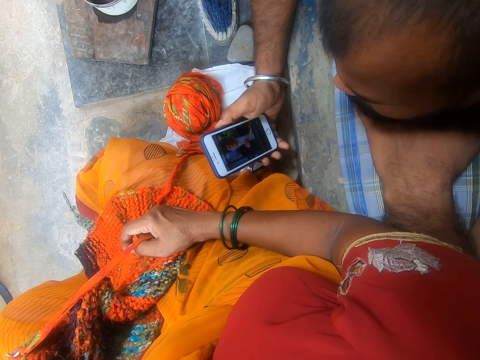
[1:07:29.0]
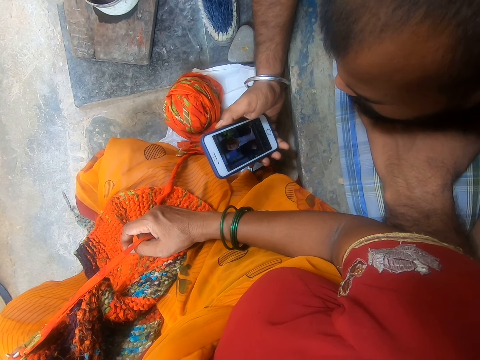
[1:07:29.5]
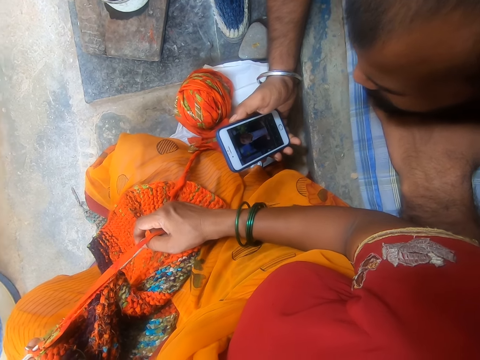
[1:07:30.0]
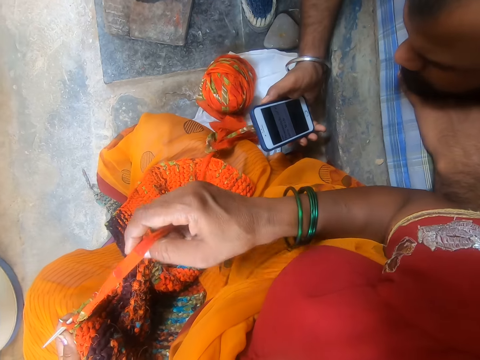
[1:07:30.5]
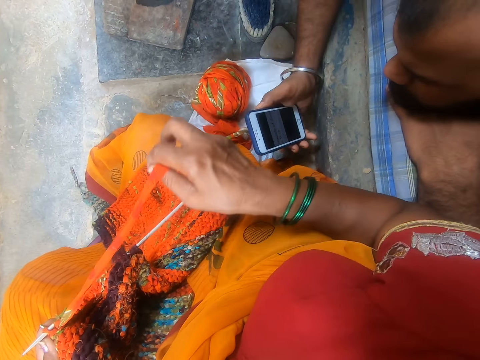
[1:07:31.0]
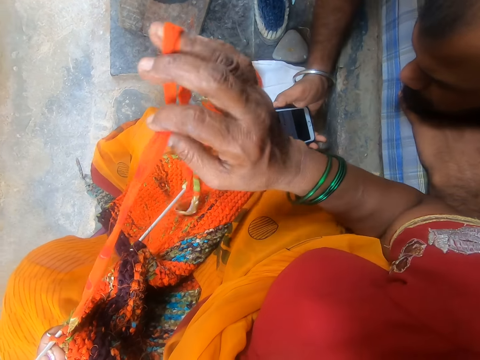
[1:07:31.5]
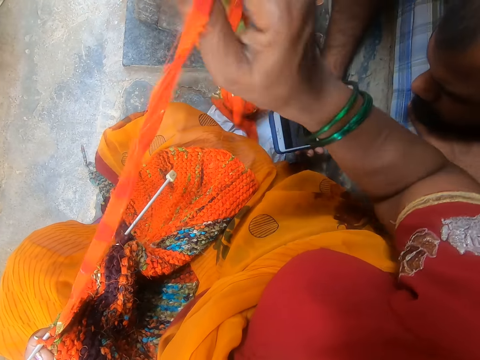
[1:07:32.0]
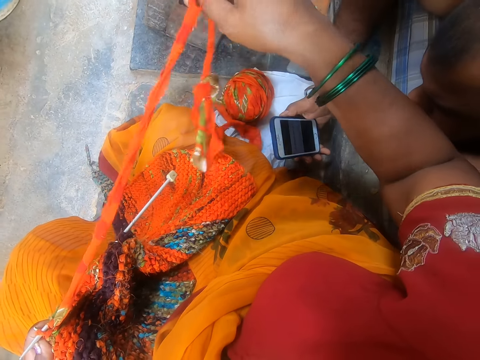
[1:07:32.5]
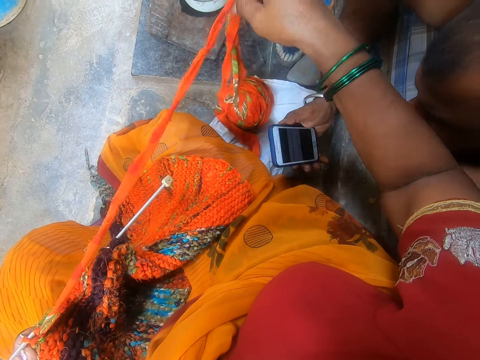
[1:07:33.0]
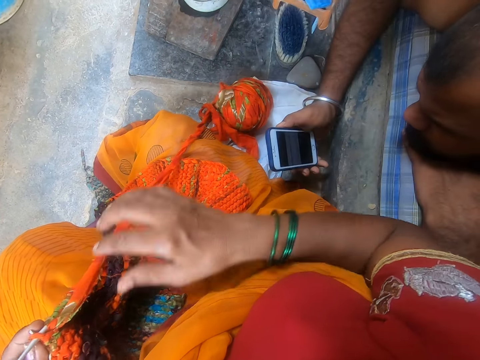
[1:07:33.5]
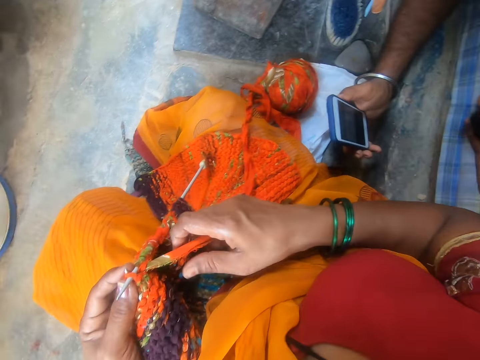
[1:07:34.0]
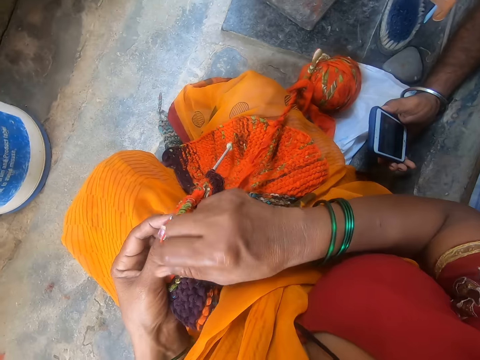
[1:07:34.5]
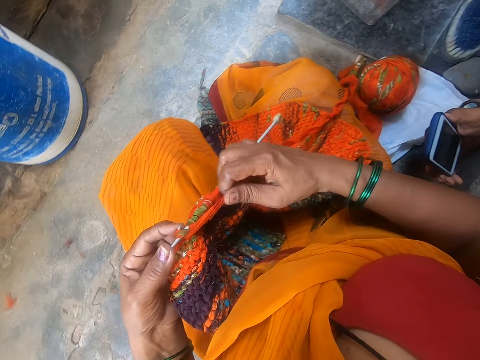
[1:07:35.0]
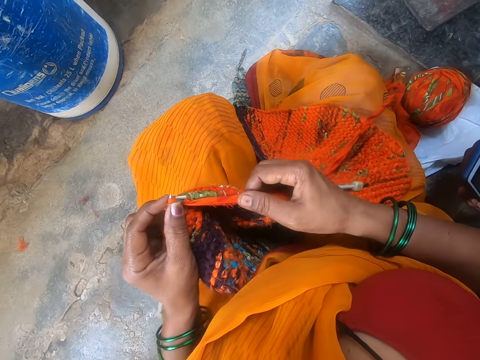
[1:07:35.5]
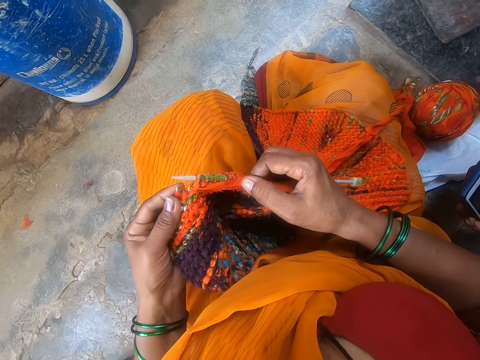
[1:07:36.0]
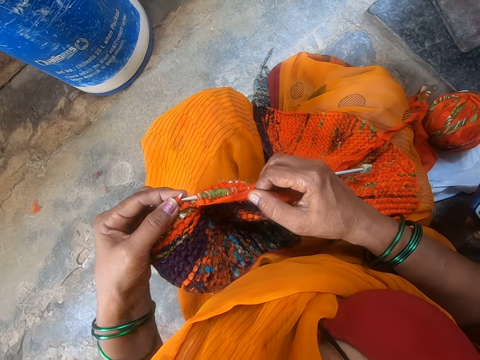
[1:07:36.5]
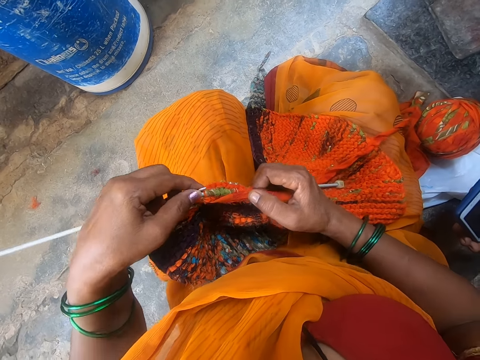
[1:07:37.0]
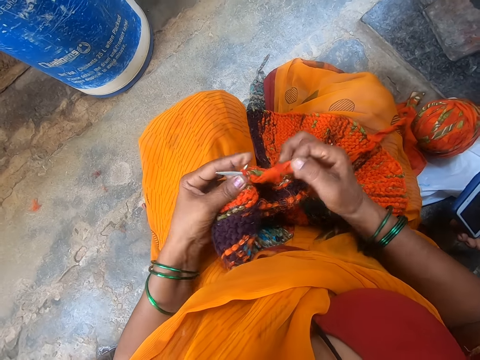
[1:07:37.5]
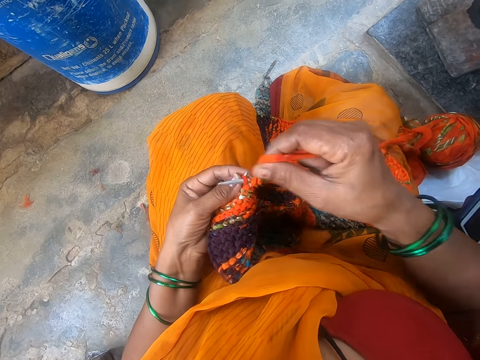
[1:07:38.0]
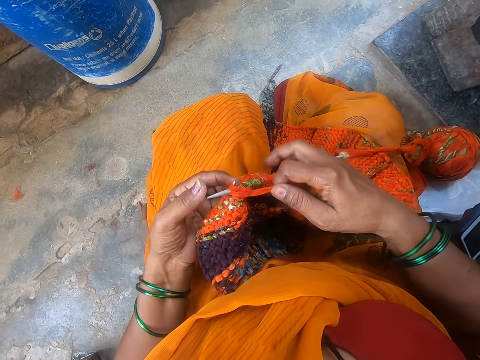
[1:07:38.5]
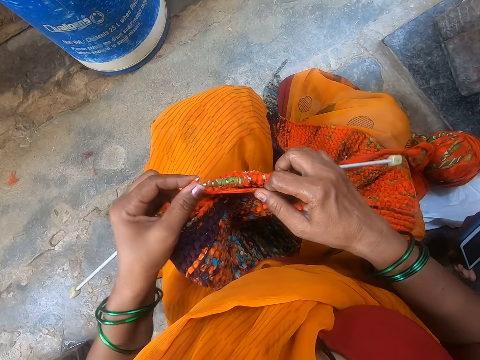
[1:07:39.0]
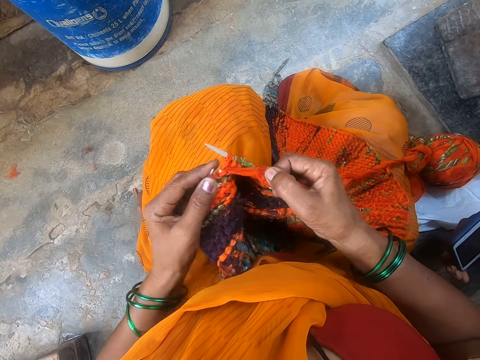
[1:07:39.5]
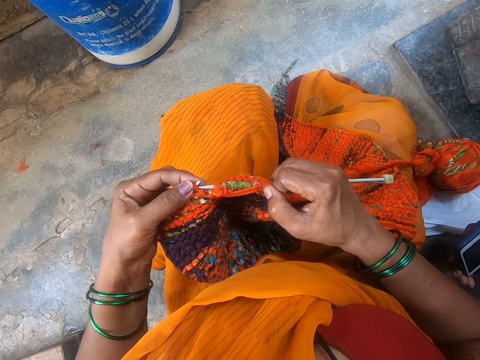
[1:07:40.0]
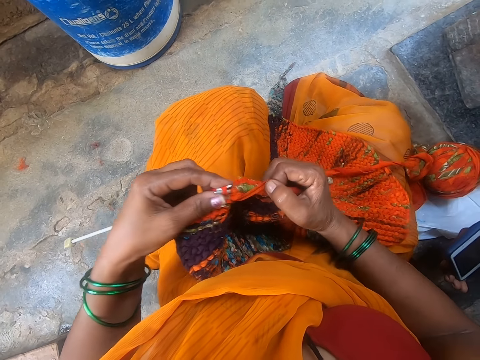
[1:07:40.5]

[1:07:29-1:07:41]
The camera wearer stretches the fabric. They adjust the yarn. They sew the fabric. They knit with needles.

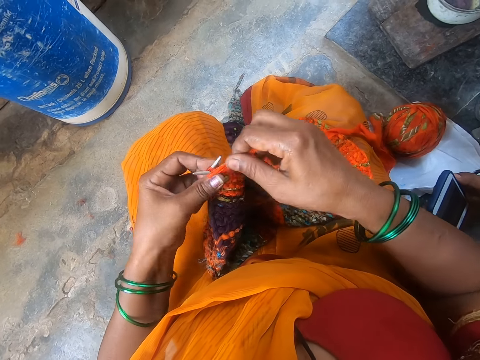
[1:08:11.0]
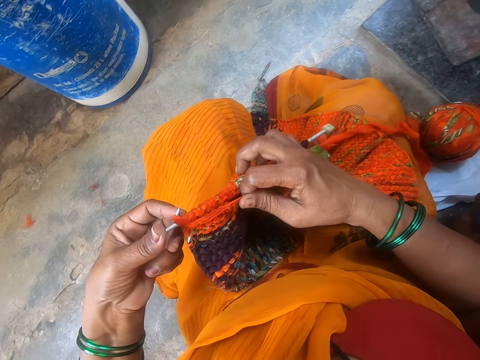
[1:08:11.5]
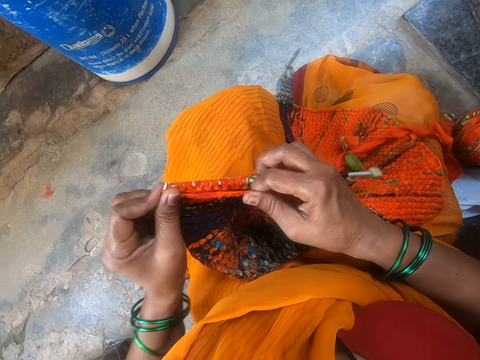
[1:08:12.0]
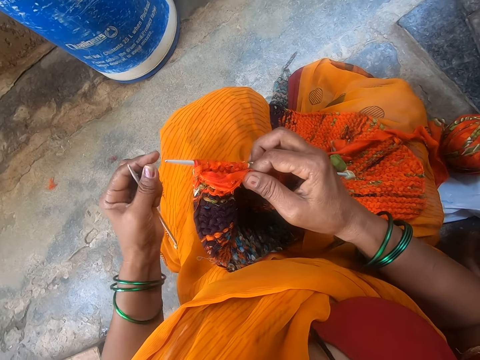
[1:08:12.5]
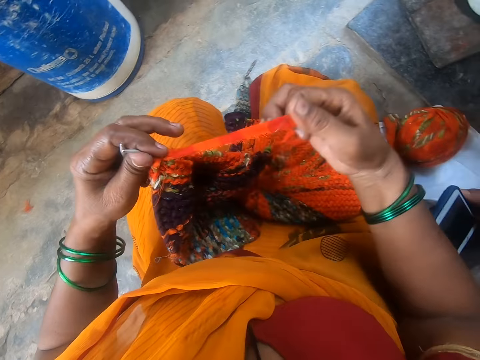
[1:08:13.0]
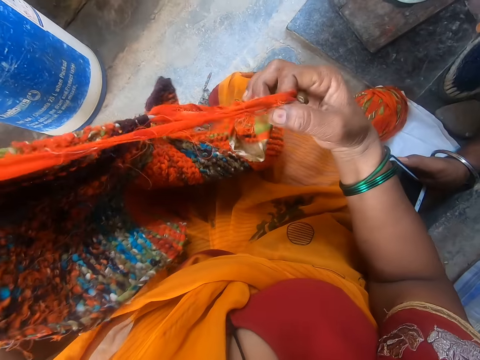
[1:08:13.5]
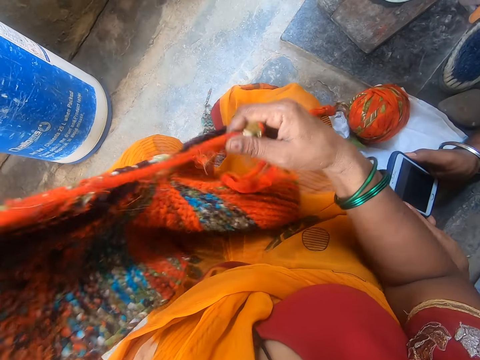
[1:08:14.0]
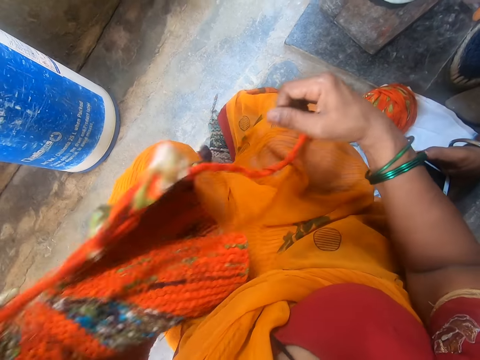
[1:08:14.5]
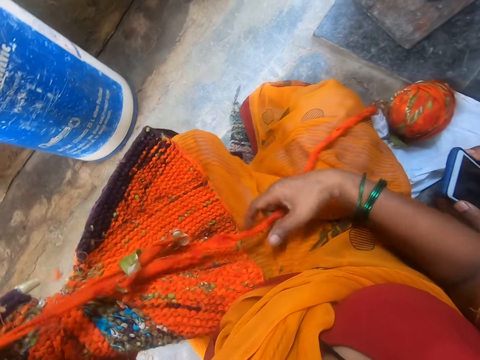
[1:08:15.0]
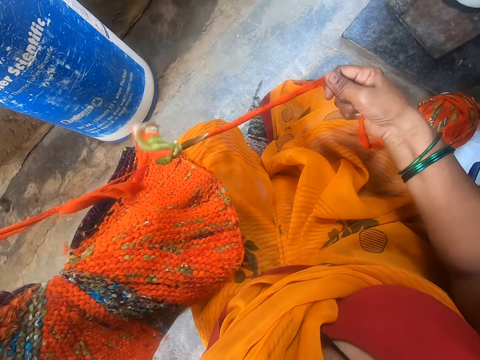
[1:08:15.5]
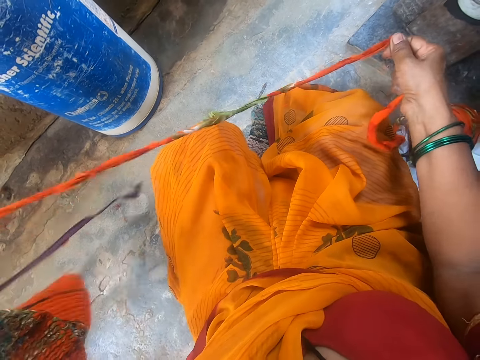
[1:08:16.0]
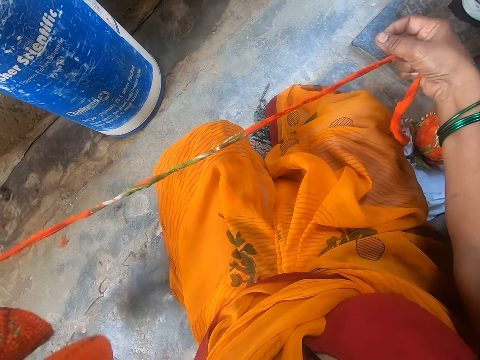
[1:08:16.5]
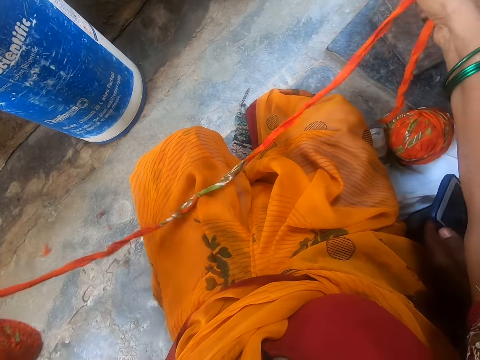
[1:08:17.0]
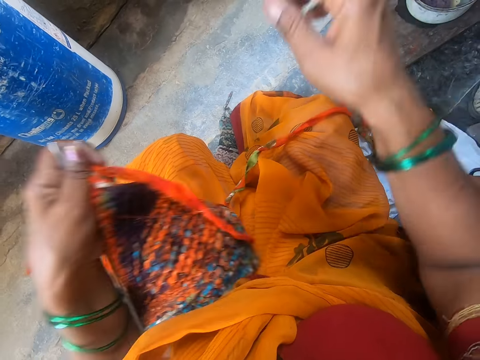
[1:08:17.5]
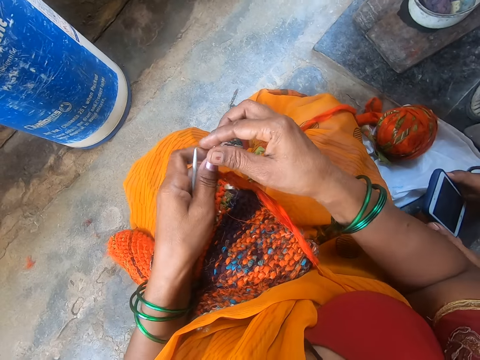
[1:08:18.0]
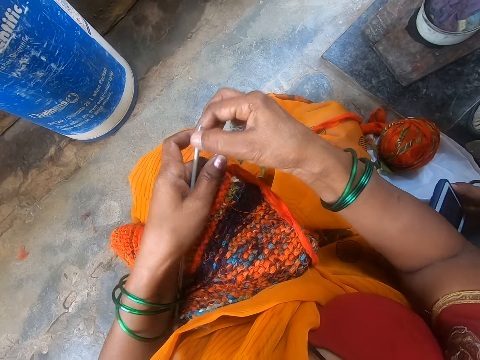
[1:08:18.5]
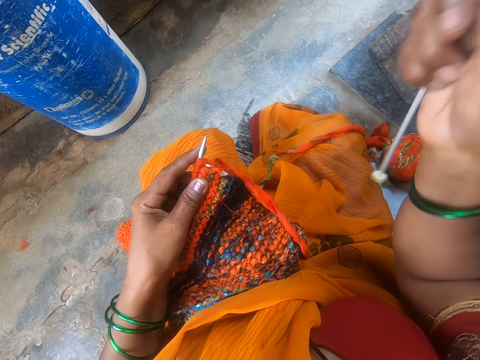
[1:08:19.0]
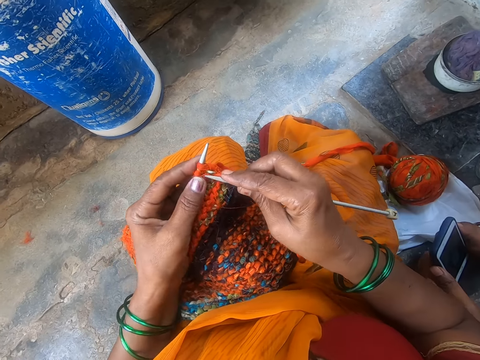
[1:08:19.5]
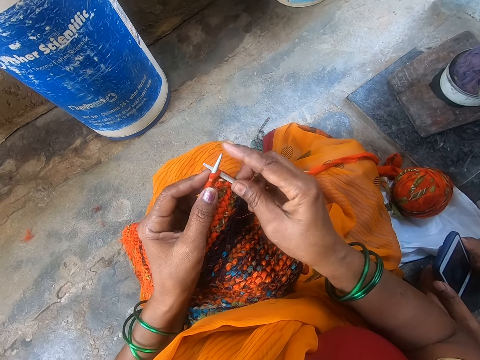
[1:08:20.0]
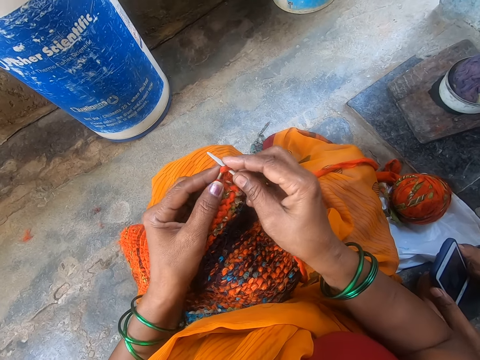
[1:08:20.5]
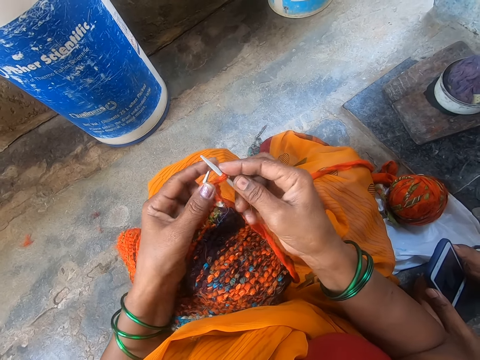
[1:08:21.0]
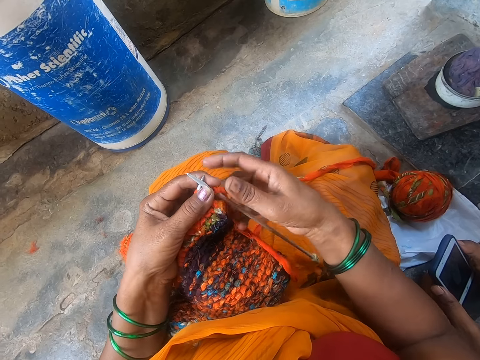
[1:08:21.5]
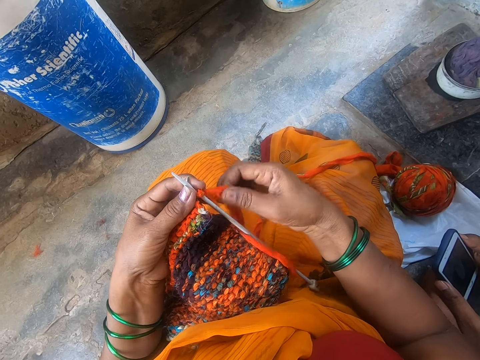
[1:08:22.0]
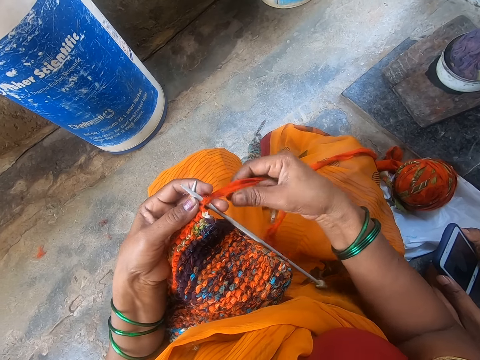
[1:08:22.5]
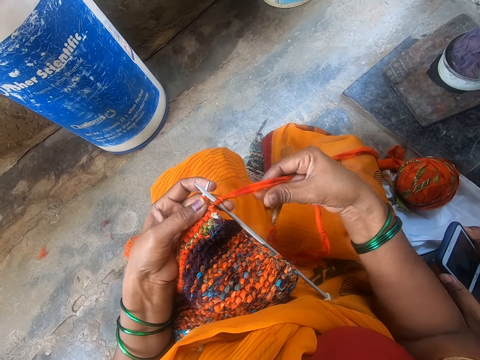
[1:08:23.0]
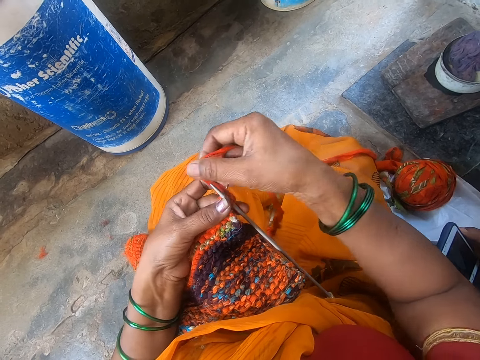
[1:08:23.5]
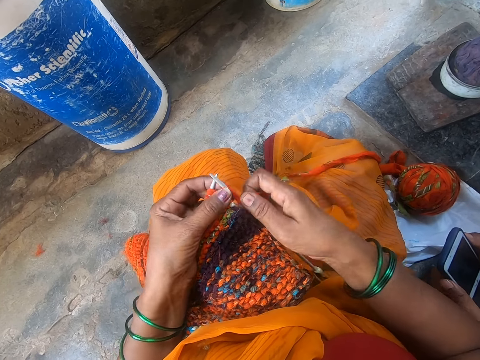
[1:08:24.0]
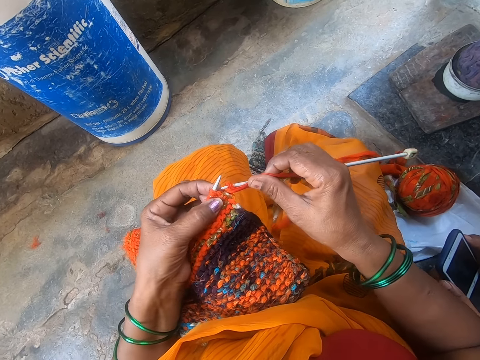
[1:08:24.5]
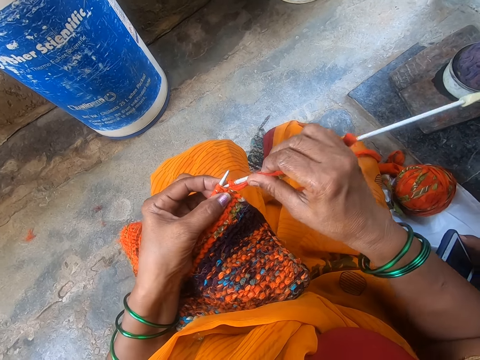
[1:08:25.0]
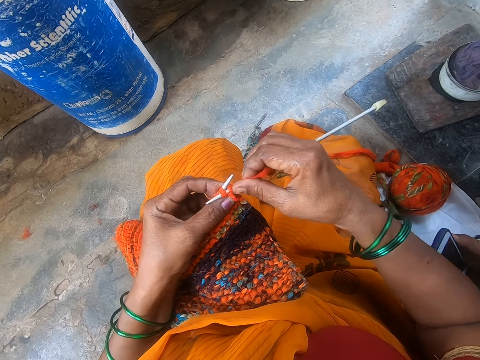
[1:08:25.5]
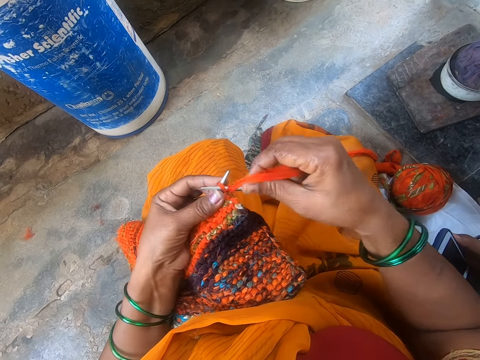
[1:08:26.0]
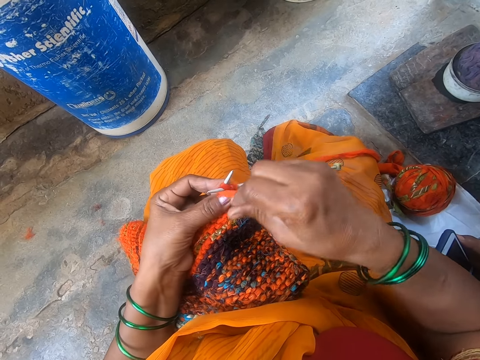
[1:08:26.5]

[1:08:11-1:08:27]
The camera wearer stretches the fabric. They adjust the yarn. They take a needle with the right hand. They sew the fabric. They knit with needles.
